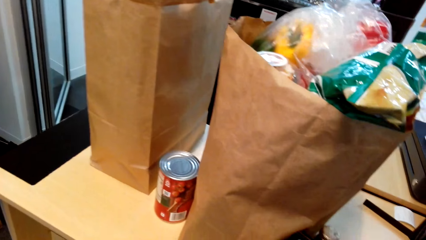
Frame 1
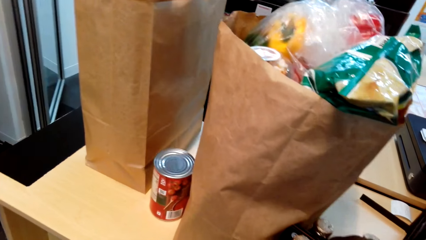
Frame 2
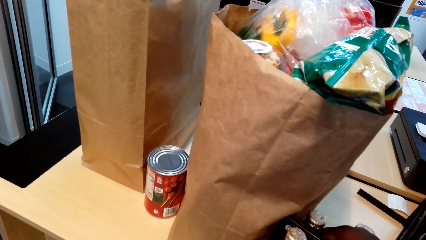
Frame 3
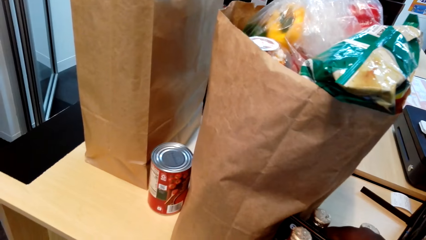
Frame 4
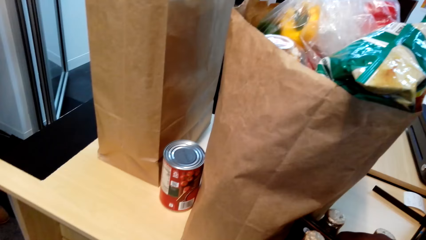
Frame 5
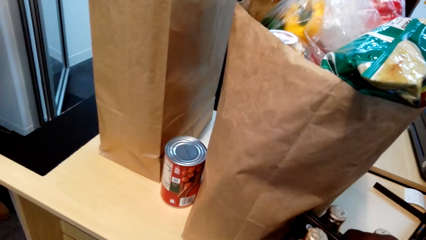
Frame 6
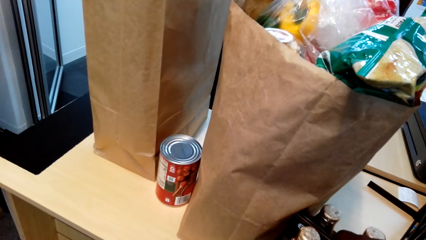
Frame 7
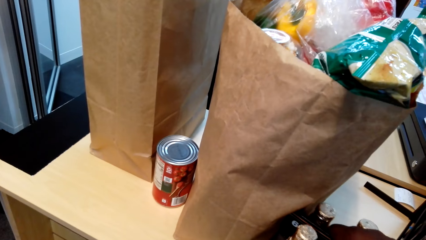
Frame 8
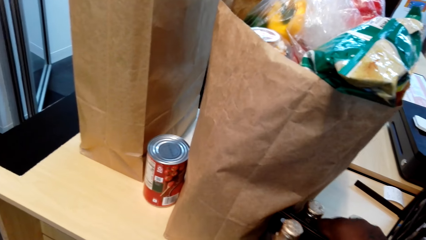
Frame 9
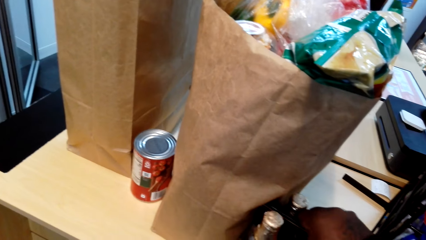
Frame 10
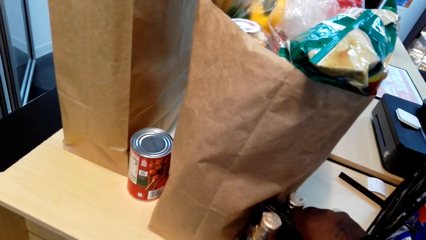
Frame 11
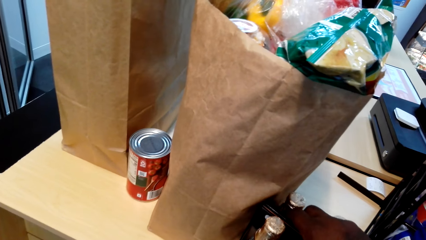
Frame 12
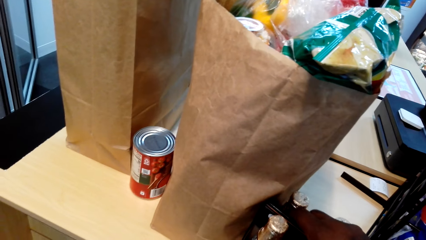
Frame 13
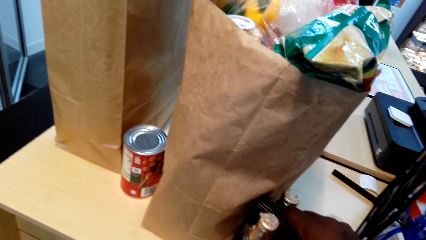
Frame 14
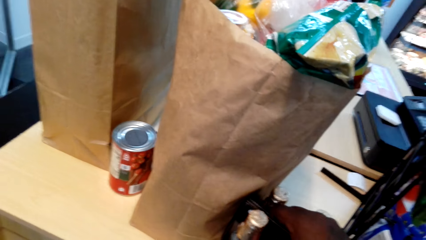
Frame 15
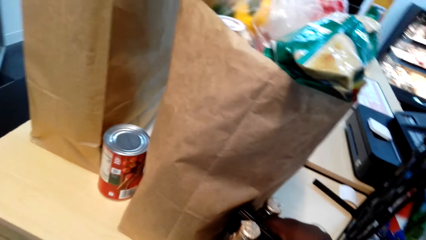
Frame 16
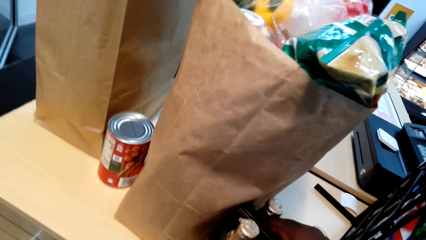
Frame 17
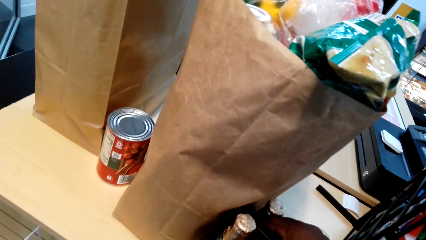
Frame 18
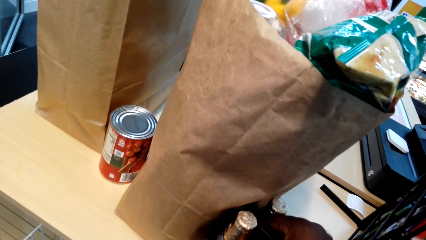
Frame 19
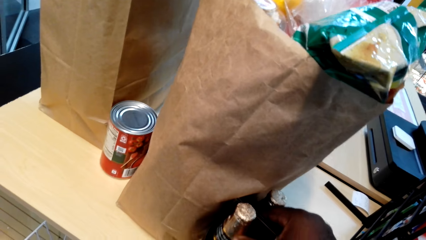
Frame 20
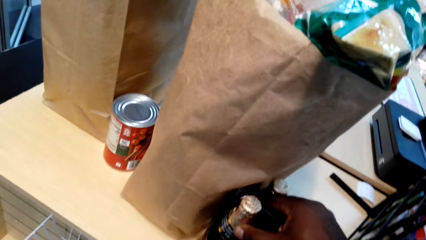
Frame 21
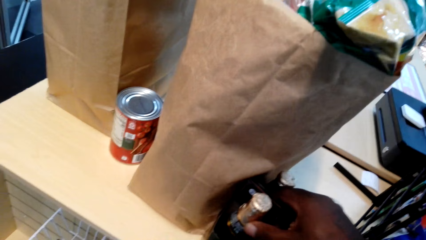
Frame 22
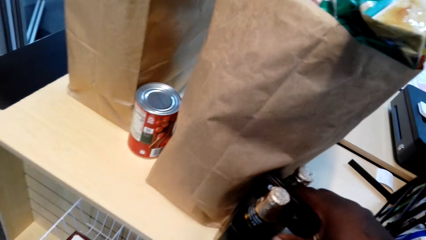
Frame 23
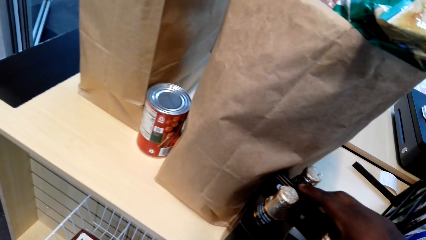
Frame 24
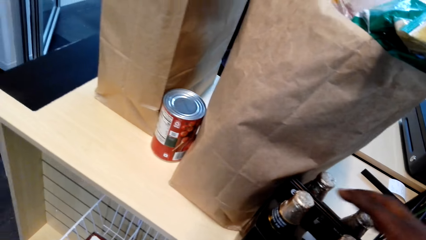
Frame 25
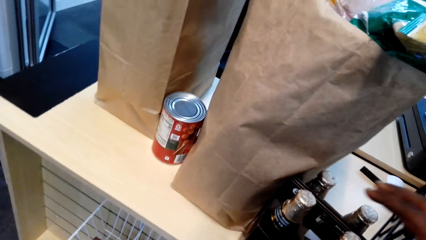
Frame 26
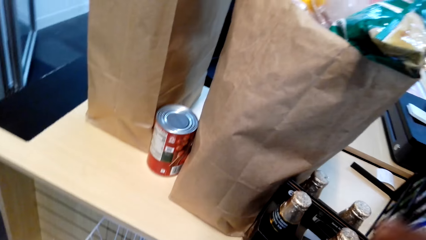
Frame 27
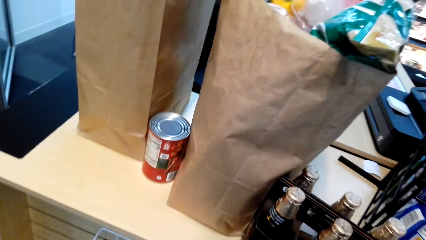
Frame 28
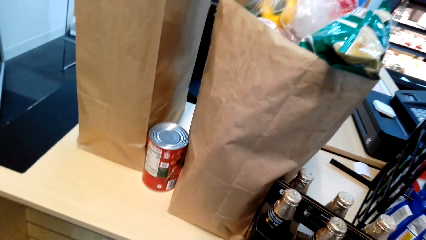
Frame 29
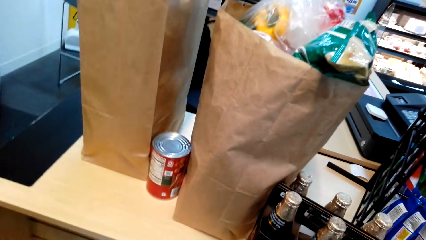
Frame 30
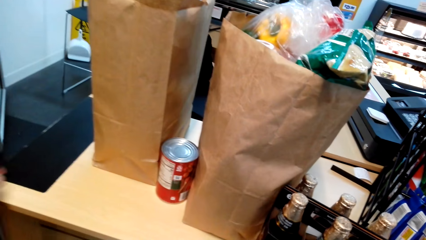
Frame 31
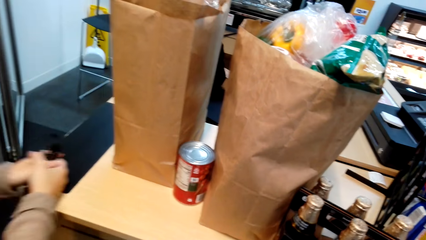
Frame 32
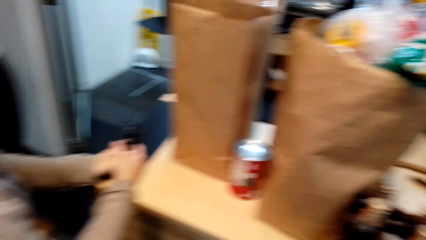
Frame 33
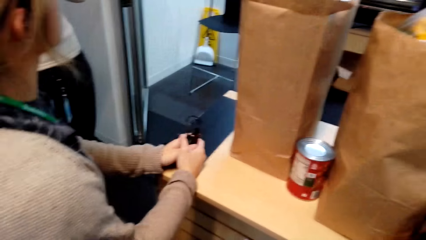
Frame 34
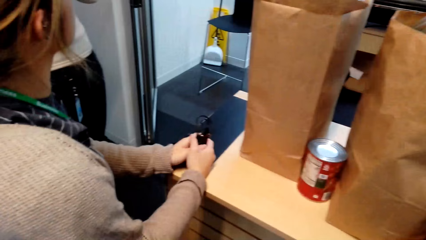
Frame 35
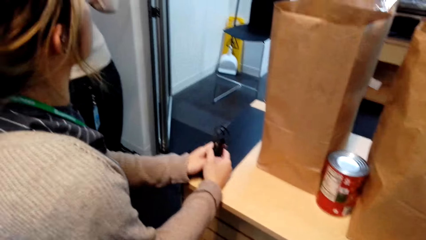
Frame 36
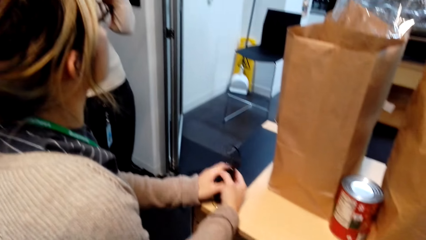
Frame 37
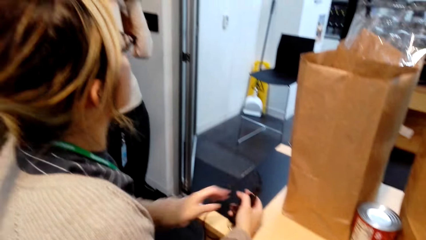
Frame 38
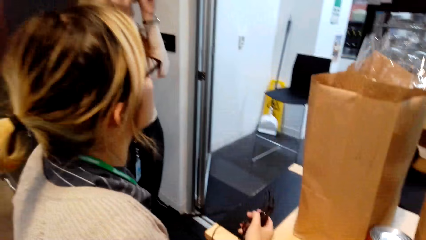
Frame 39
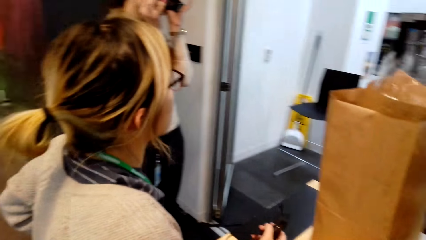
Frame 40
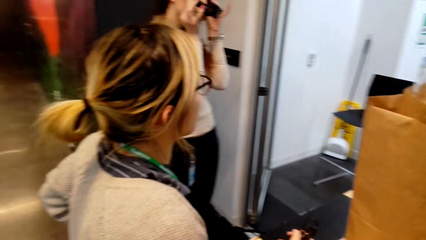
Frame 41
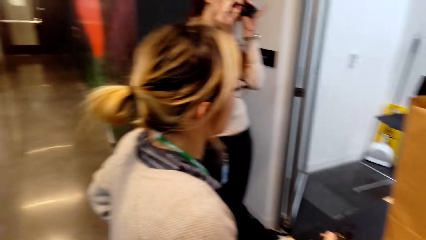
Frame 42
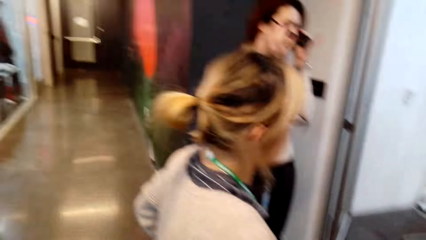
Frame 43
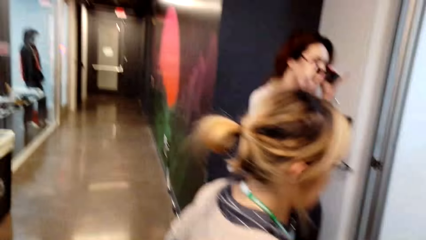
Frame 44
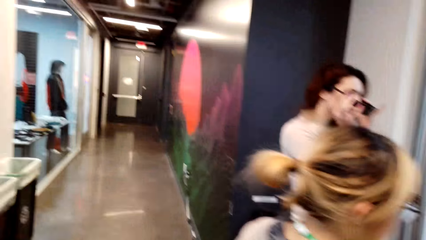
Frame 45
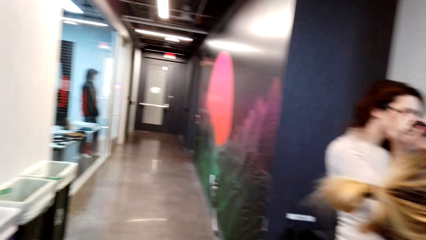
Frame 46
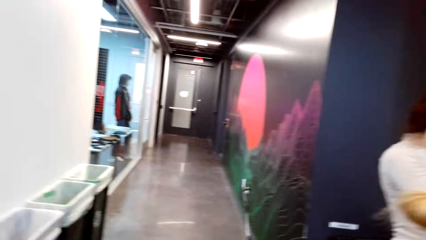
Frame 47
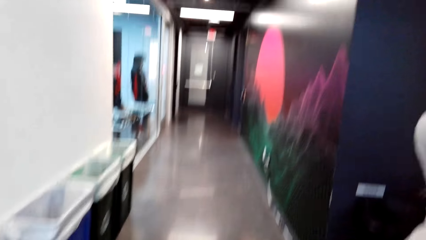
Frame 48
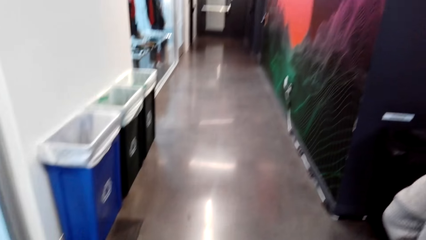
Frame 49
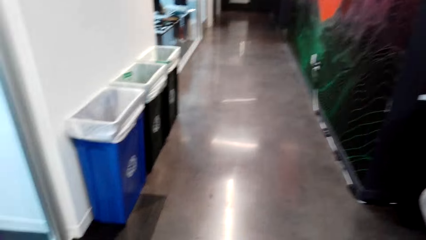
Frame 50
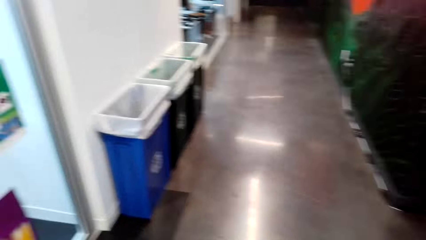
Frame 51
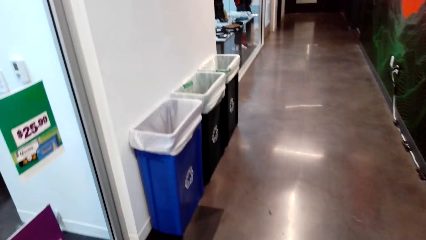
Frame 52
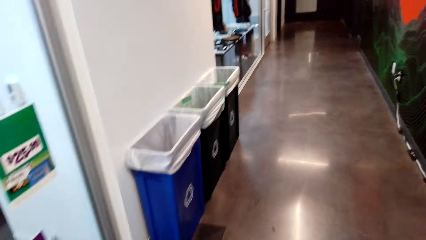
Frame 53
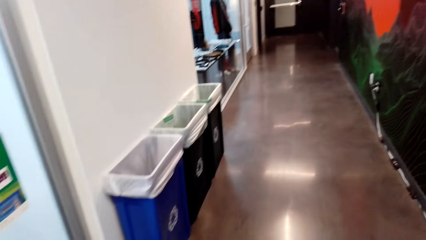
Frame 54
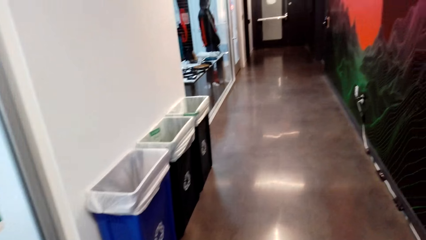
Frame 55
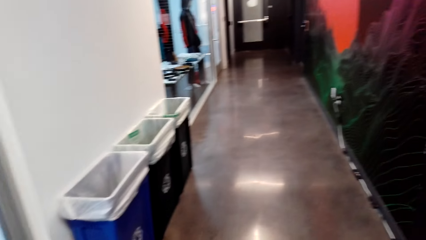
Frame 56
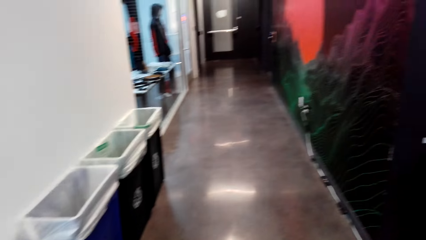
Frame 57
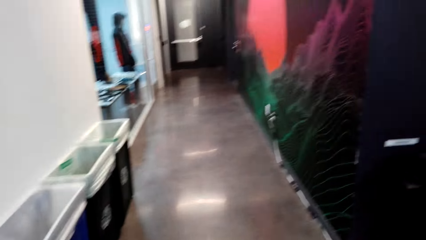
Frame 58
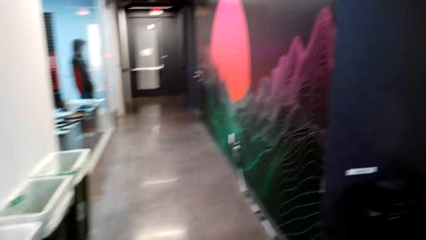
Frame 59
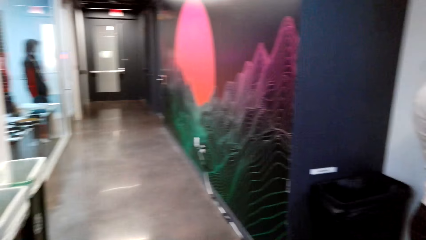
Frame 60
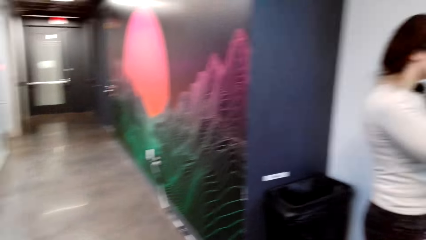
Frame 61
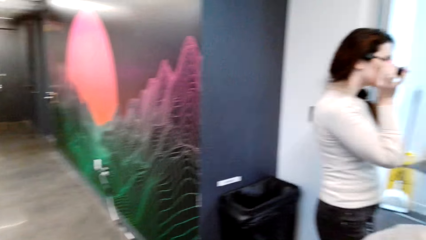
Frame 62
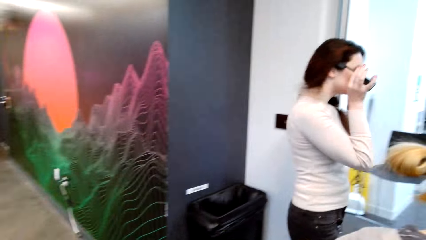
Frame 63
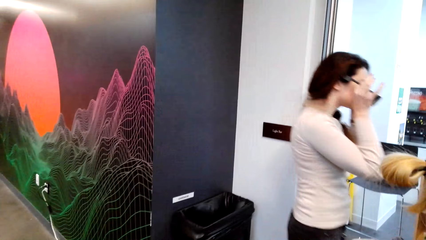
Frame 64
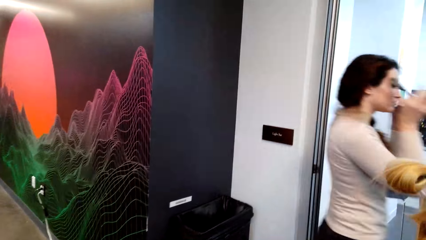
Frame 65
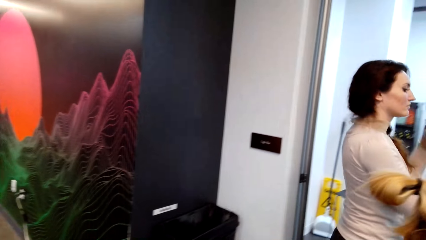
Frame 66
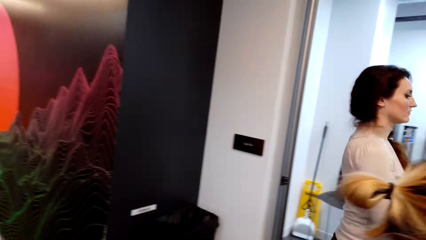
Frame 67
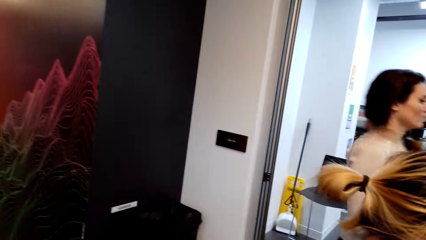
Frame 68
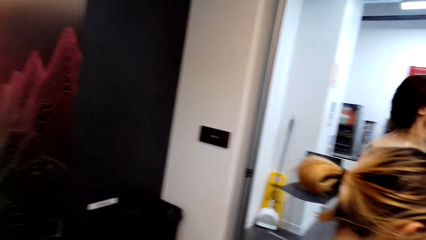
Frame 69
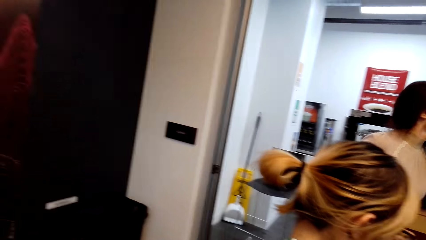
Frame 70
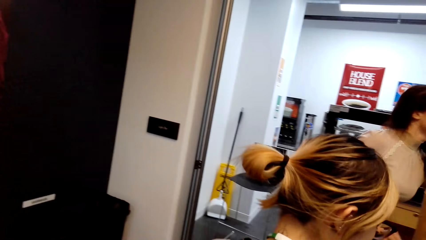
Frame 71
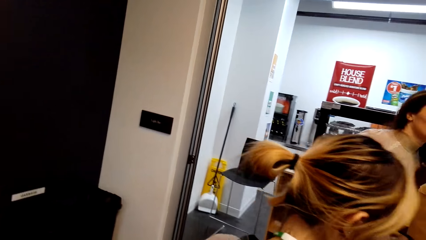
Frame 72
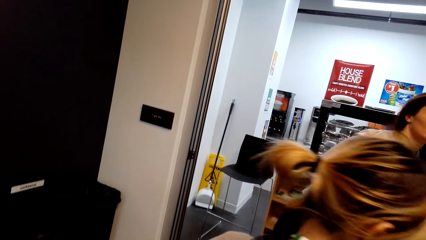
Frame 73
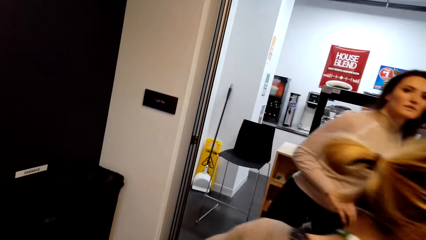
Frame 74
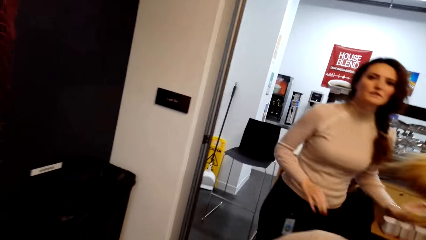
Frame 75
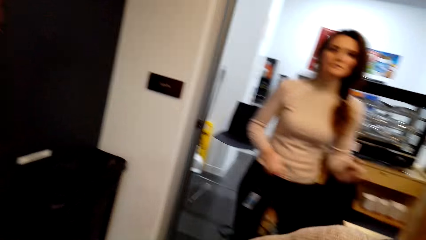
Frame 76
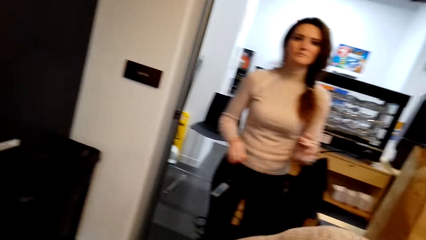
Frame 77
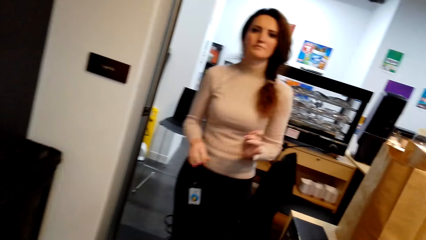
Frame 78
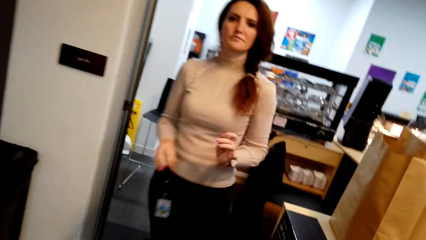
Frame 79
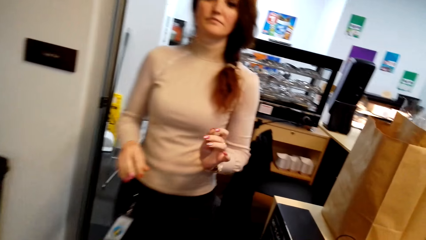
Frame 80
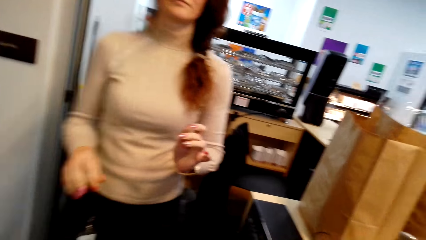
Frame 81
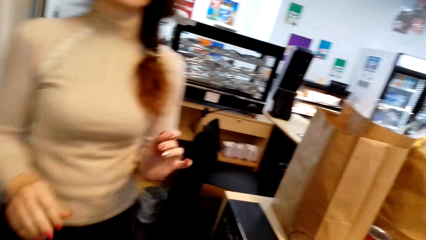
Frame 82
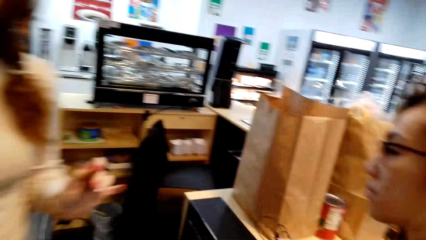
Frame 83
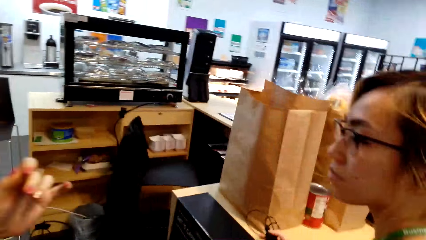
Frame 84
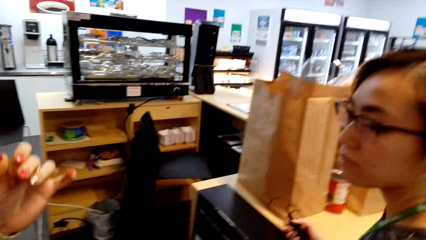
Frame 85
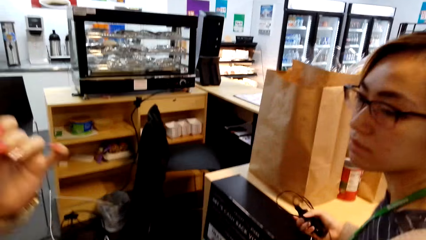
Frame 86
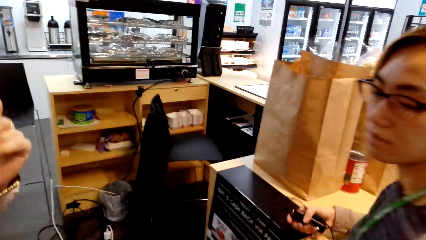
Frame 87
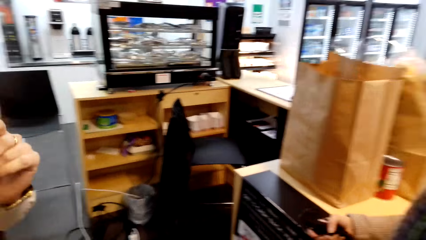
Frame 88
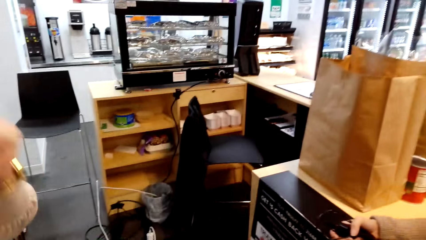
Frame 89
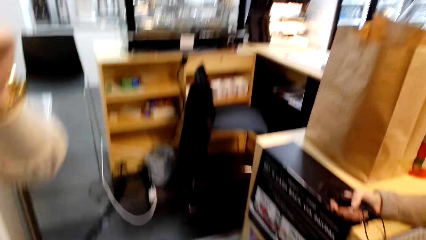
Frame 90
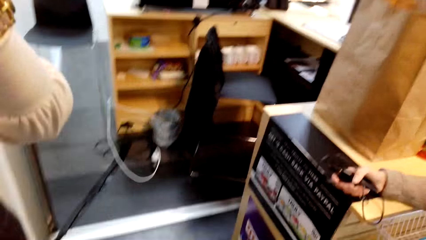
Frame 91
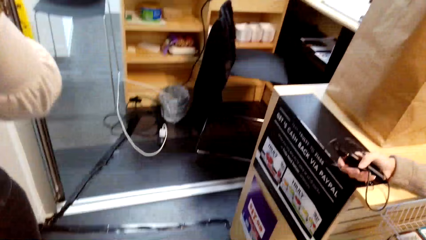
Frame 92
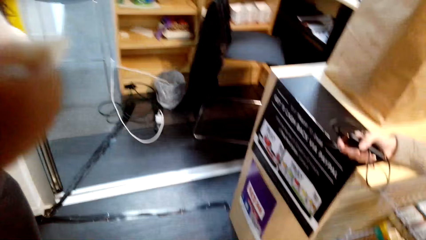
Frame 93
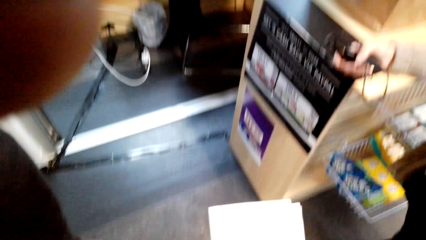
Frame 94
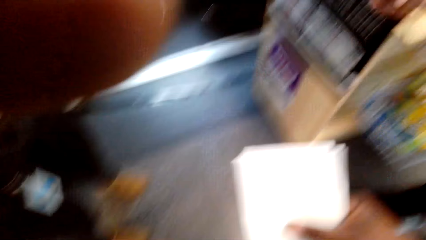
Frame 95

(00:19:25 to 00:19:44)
The camera wearer touches the items on the counter. The other person touches the counter and photographs the camera wearer. The other person puts down the camera, moves towards the camera wearer and looks around. The camera wearer adjusts the camera.
